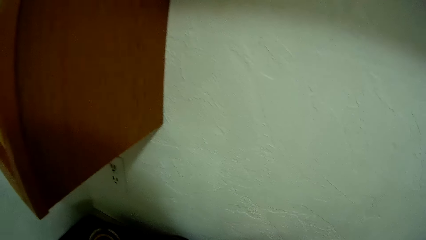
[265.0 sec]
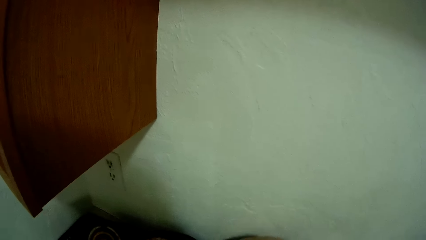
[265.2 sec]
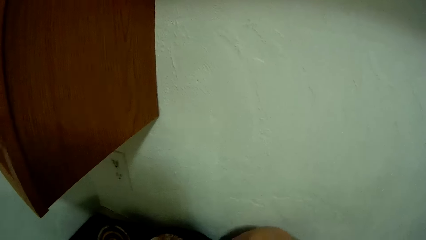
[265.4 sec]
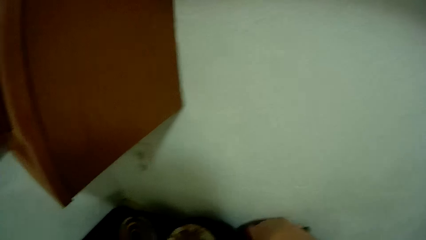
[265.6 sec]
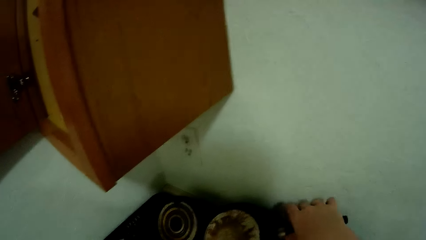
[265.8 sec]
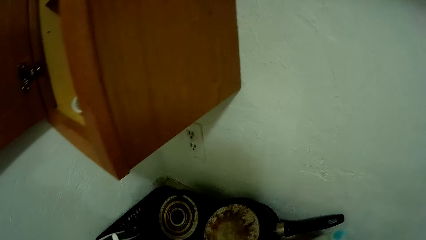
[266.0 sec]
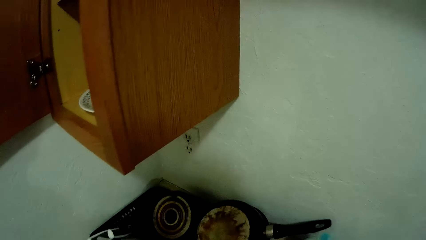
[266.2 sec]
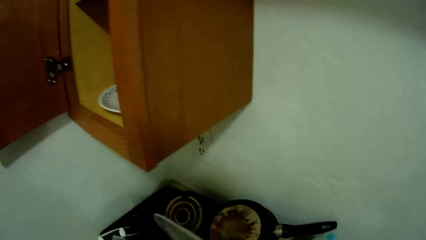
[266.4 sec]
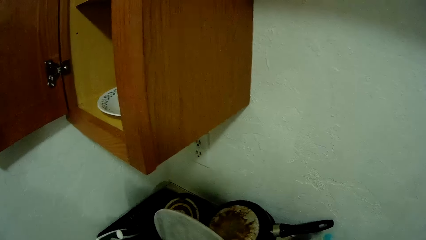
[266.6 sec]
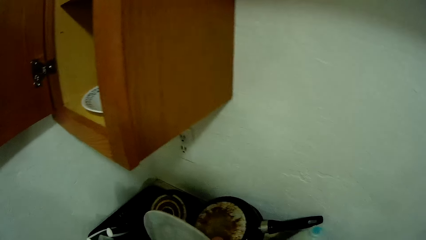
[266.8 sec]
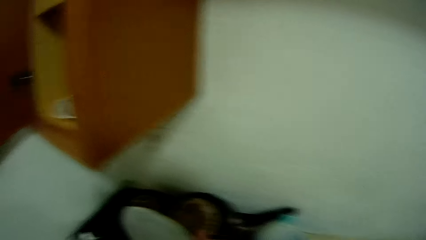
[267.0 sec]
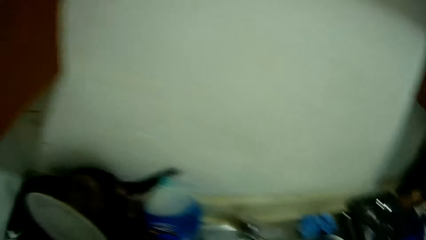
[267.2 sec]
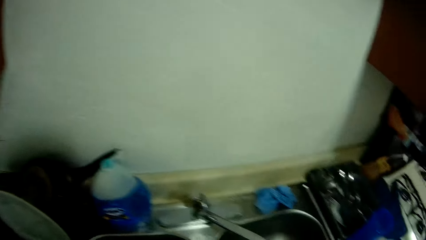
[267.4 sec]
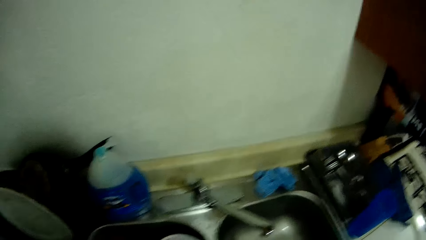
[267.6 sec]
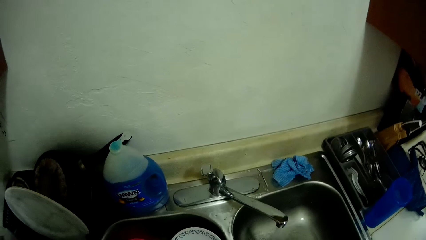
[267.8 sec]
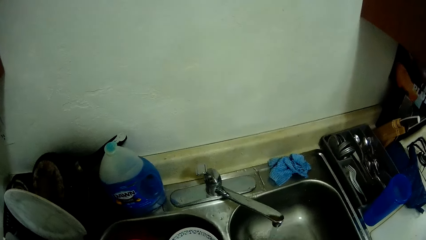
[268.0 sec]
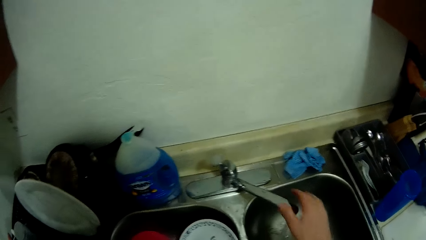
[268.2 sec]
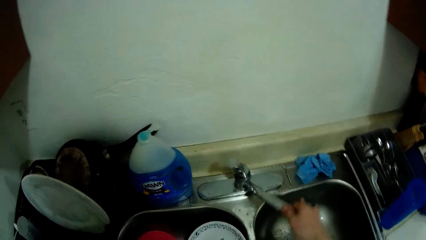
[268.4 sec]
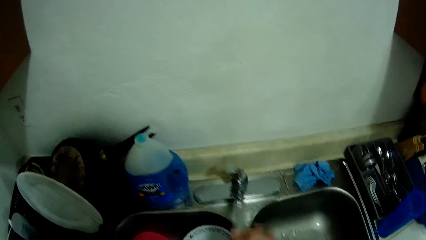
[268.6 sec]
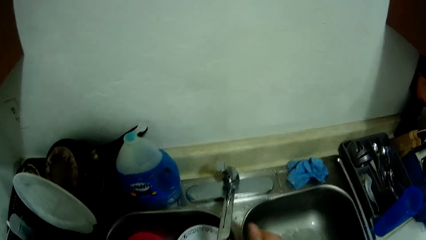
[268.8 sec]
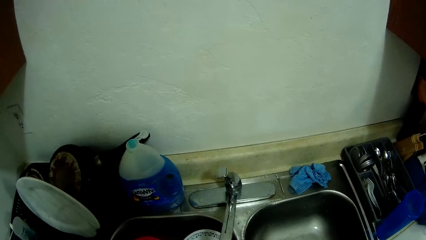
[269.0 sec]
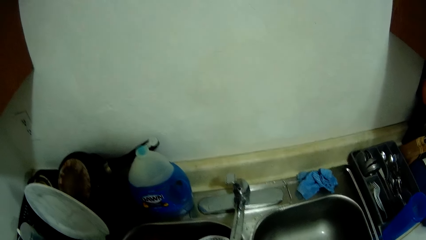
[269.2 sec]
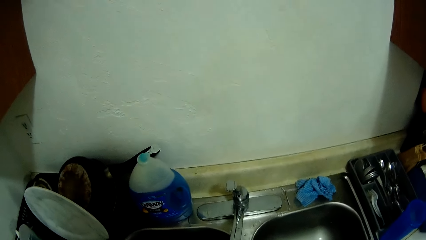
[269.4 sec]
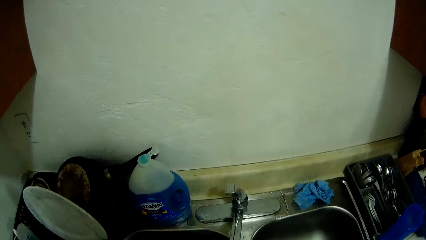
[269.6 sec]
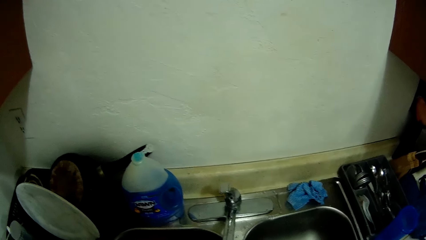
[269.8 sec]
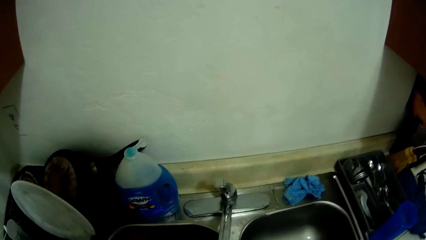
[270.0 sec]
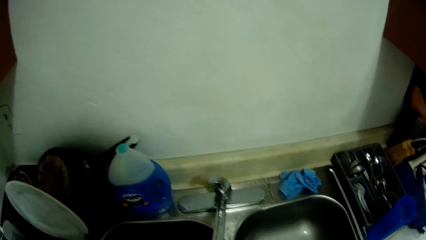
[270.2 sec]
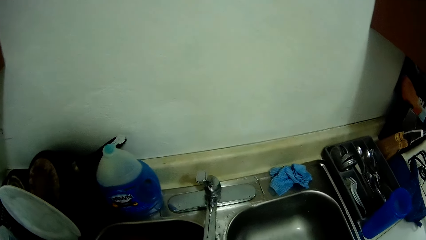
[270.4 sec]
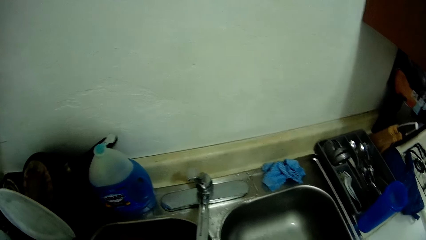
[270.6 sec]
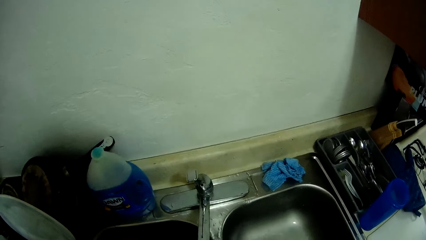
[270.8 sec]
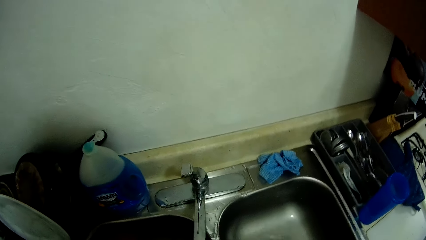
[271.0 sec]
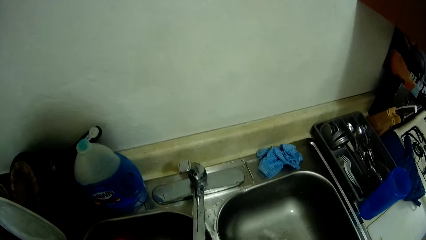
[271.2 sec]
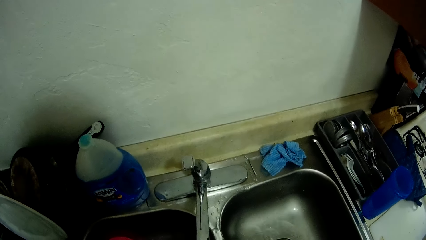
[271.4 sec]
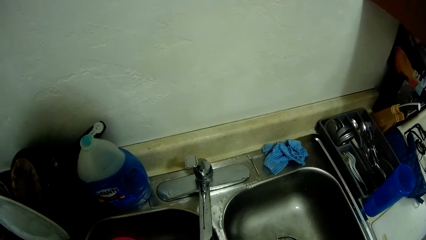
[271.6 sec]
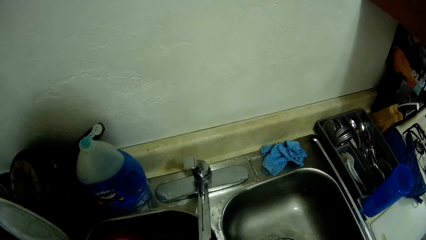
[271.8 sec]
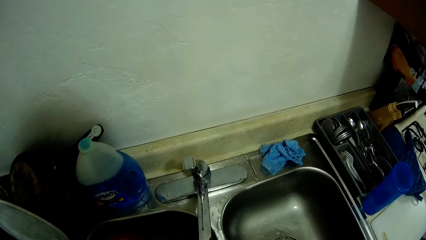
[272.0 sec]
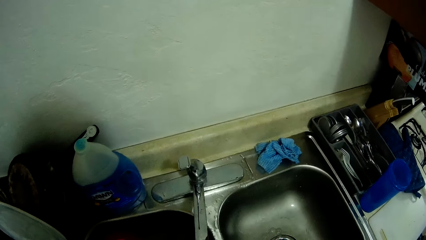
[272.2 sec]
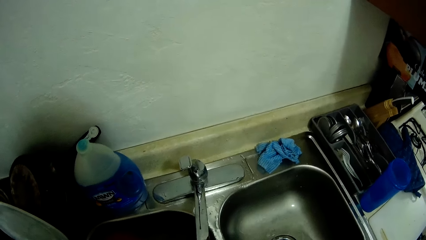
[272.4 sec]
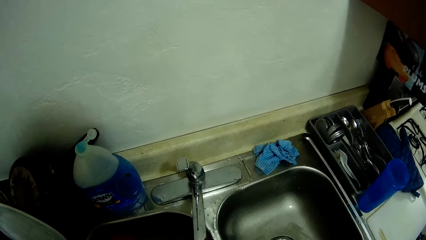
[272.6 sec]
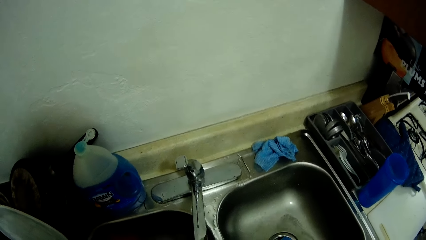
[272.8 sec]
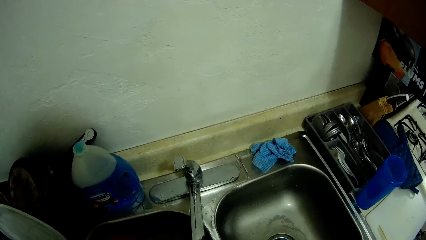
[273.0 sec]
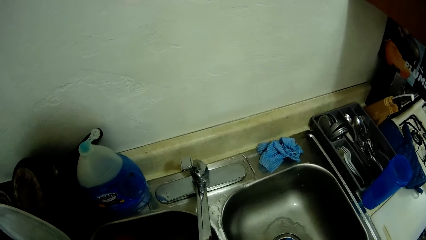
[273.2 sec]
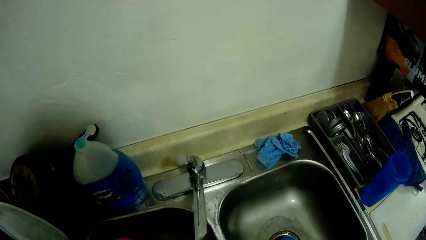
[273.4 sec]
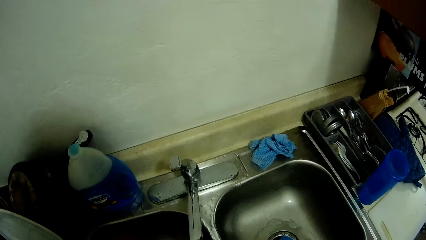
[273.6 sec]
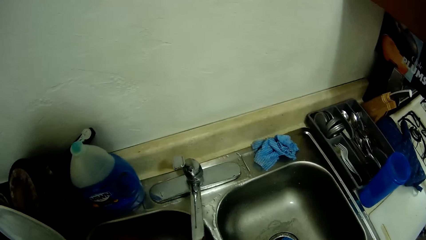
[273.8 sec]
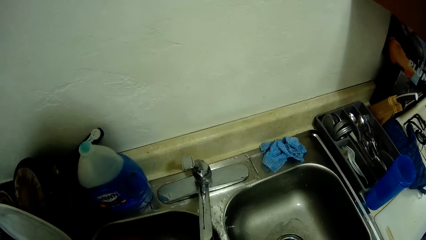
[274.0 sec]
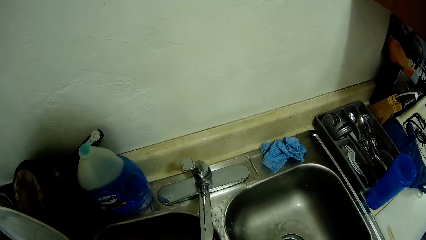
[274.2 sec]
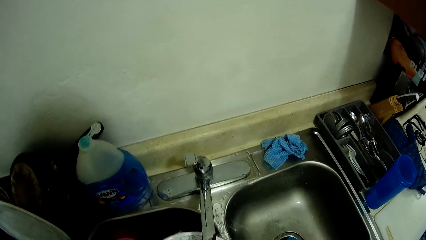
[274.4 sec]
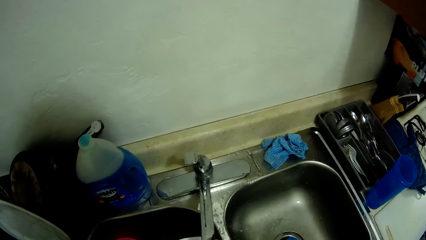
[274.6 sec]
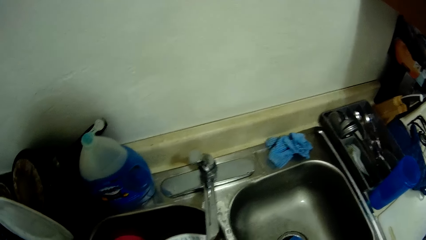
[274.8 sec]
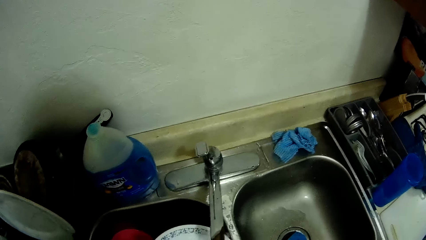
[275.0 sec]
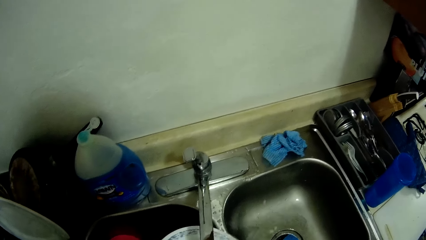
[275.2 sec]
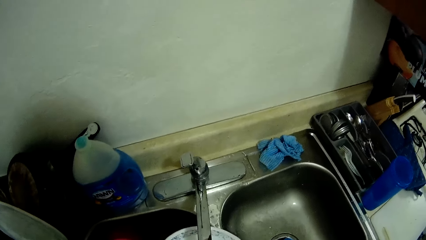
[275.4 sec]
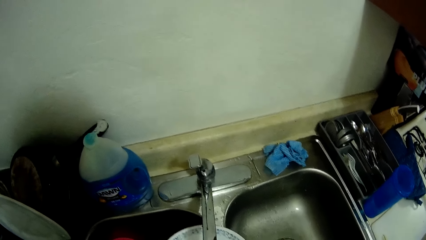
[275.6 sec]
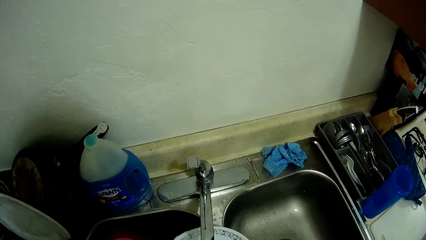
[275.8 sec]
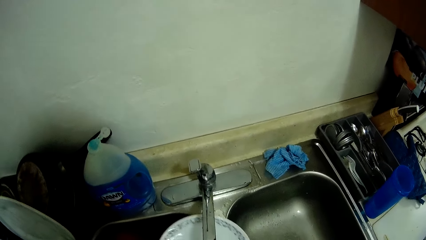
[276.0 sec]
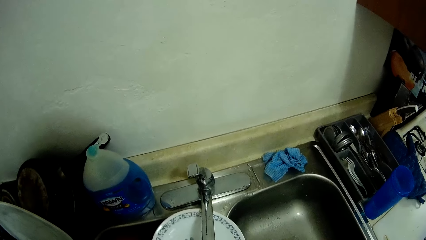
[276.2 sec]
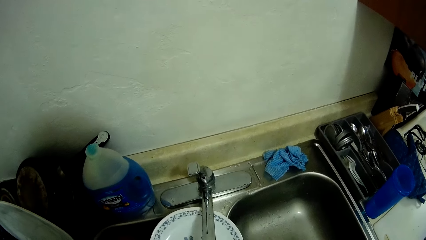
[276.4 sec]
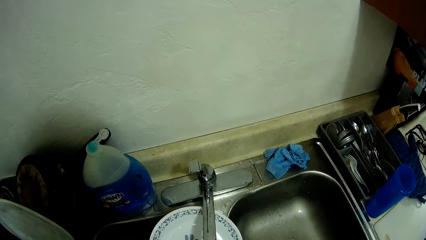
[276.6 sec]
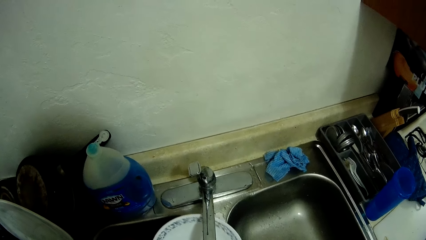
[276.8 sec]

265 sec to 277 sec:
The camera wearer touches the plate in the drainer with his right hand. He picks up the serving plate on the sink. He looks around the sink. He adjusts the tap with his right hand. He stares at the sink. He closes the kitchen tap on the sink. He stares at the sink. He washes the serving plate in the sink.

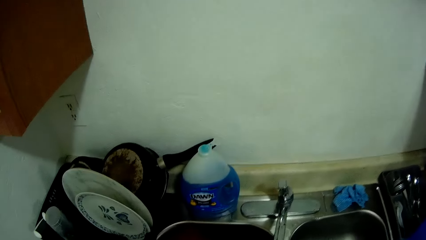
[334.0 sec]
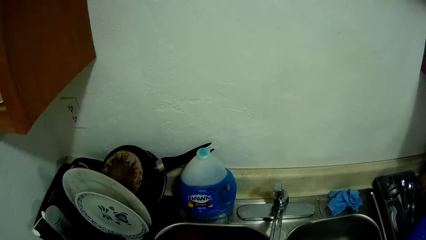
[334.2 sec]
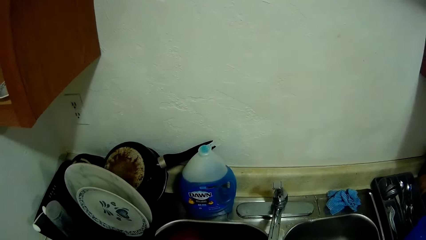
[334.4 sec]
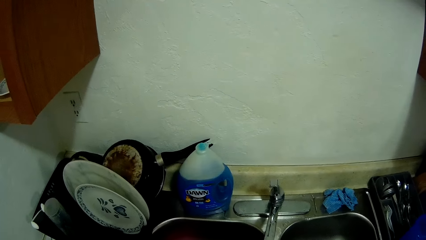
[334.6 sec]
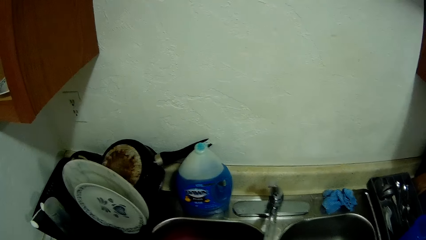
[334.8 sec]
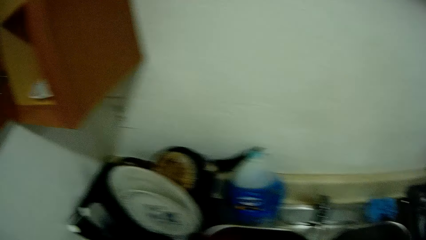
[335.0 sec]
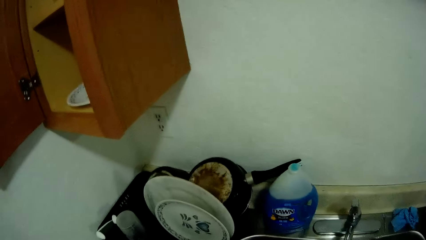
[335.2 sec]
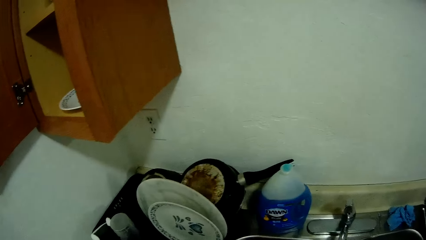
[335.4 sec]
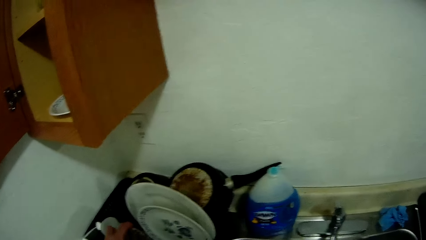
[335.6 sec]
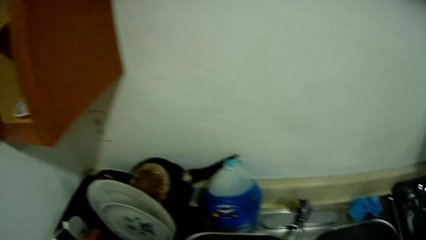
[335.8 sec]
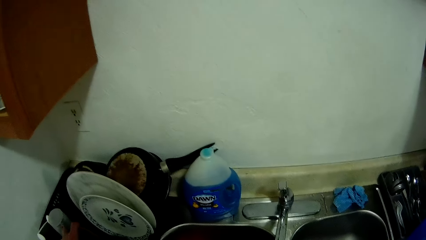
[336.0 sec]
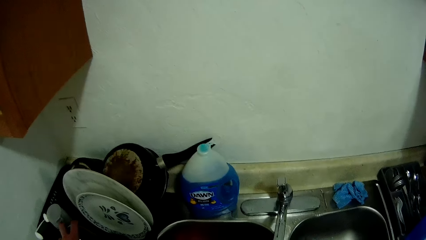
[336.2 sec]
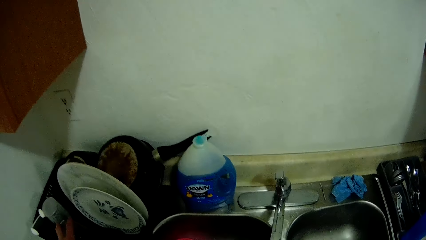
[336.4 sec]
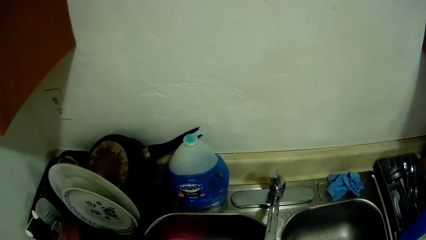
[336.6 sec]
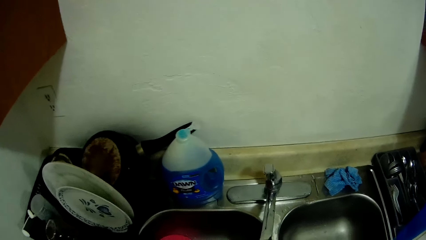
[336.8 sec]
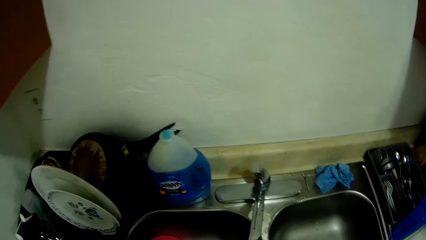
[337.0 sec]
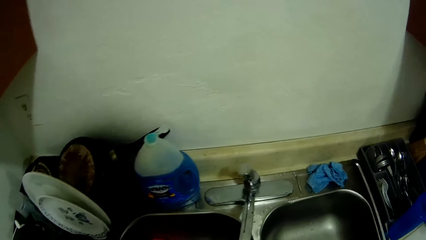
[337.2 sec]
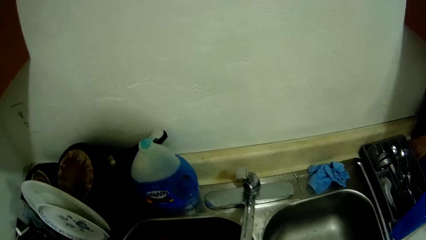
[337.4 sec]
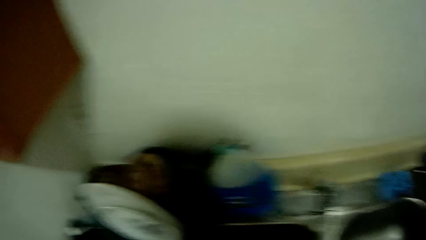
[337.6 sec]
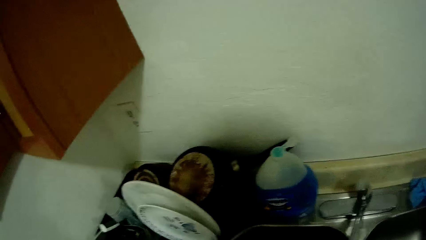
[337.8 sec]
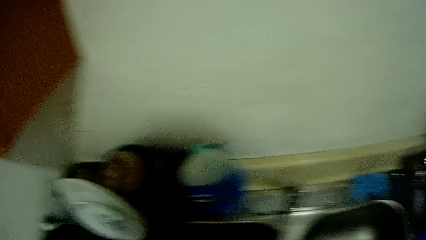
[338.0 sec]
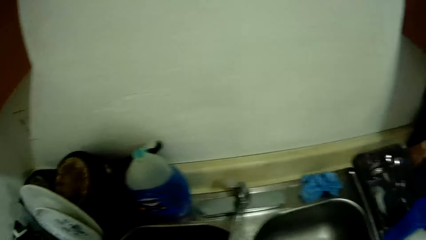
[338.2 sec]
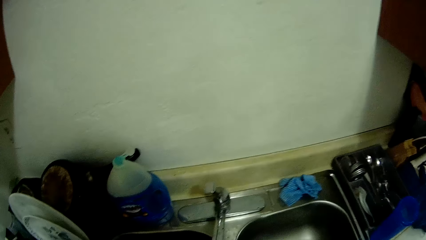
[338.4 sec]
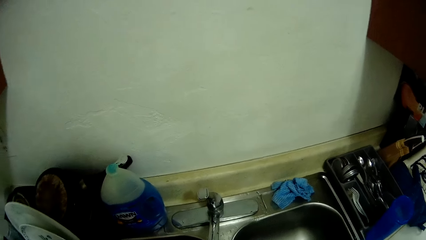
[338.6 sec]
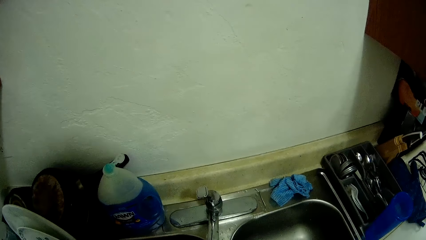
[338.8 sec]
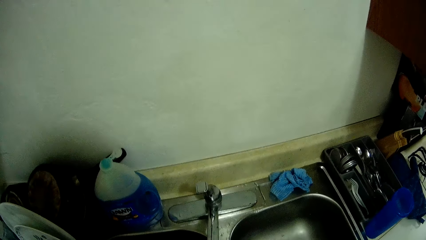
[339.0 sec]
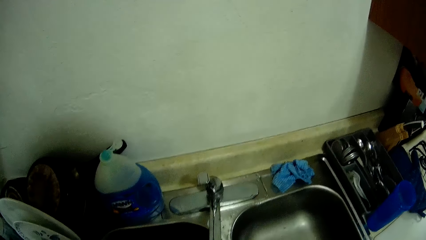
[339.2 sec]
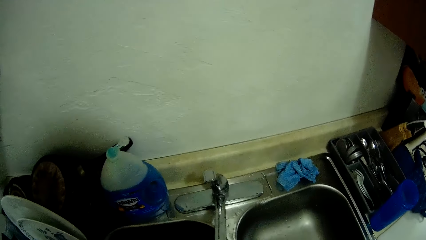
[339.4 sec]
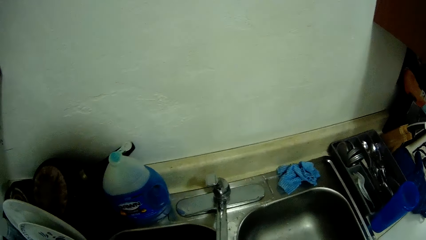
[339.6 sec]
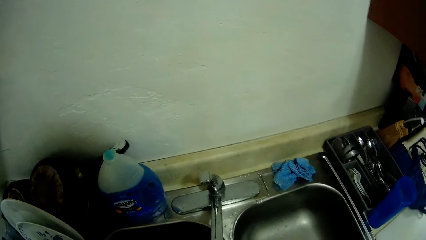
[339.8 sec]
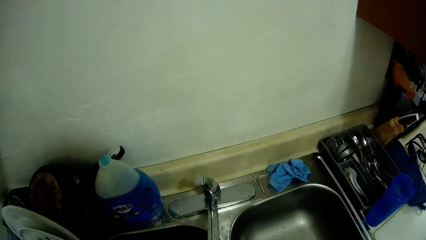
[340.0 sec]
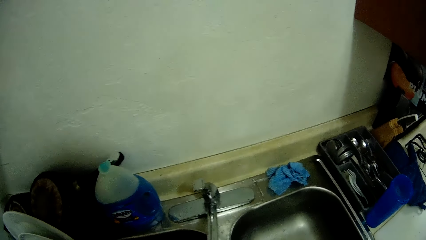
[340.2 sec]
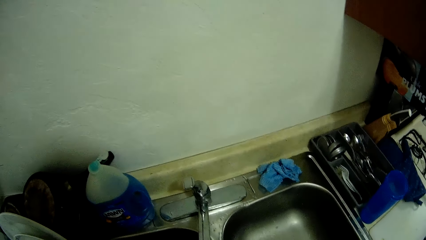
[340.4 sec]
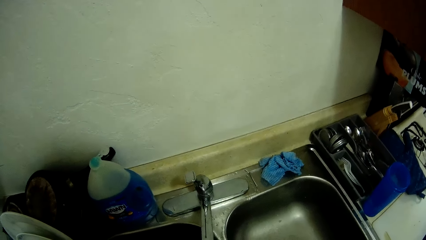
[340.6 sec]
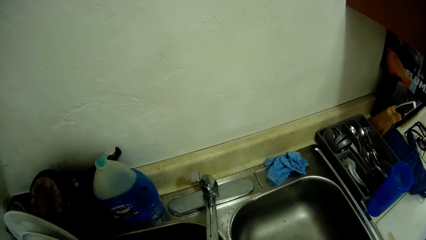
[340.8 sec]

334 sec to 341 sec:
The camera wearer drops a plate in the basket with her right hand. She places a glass in a rack. She cleans the spoon.
